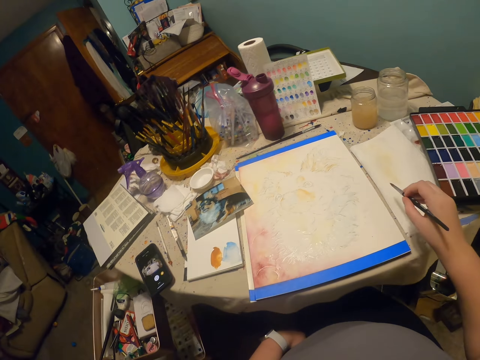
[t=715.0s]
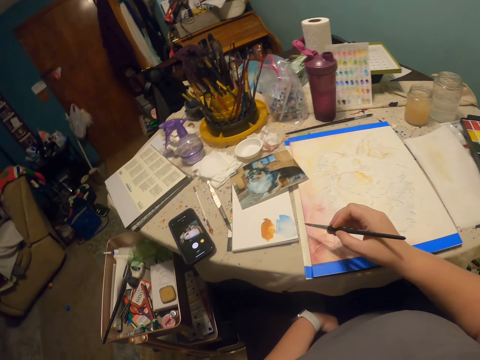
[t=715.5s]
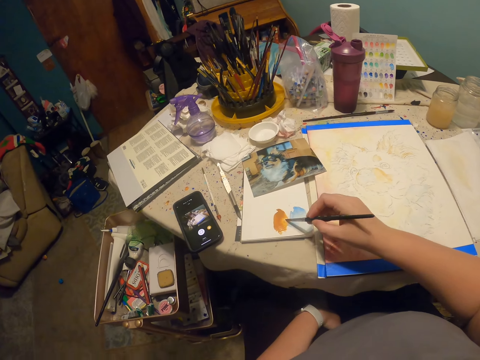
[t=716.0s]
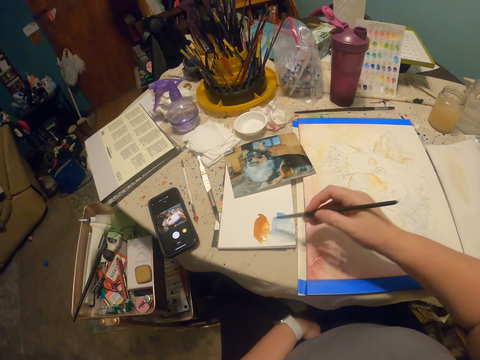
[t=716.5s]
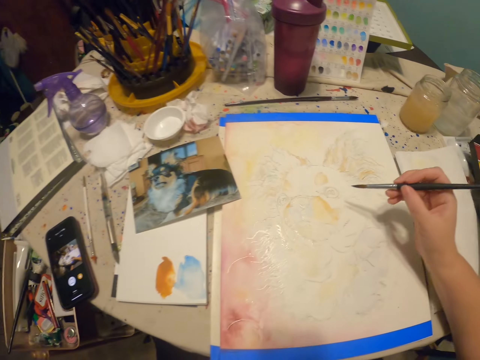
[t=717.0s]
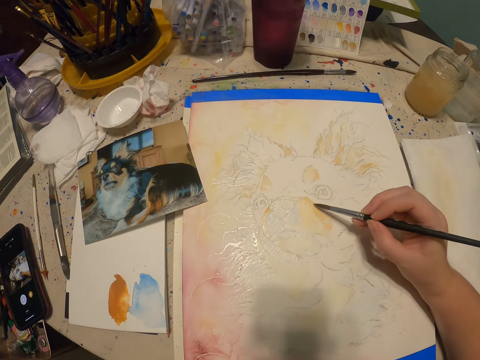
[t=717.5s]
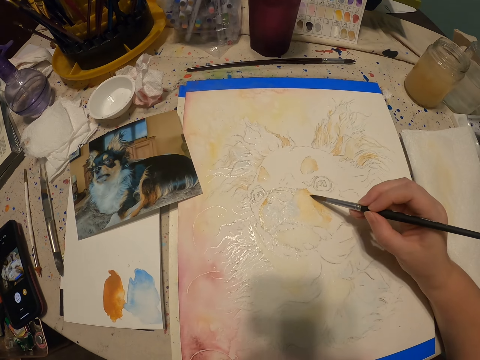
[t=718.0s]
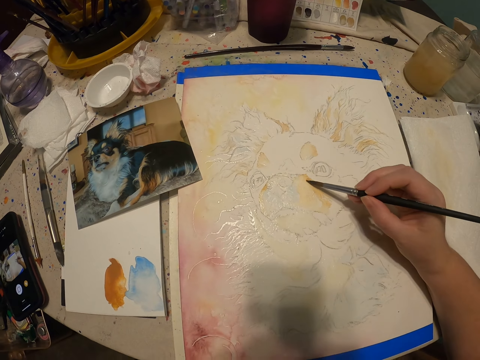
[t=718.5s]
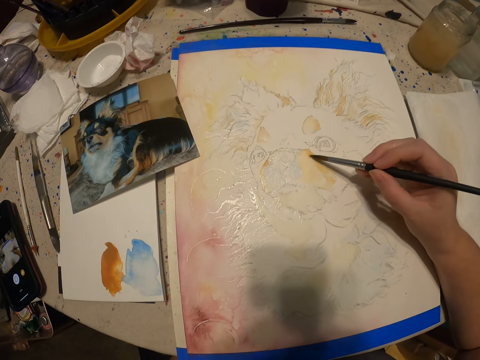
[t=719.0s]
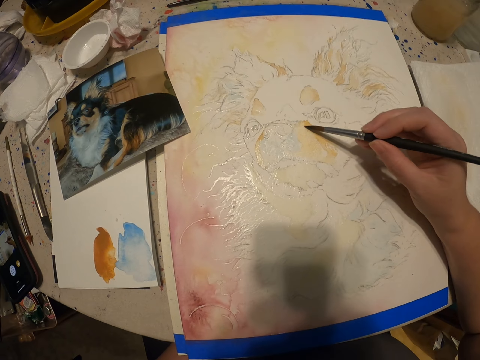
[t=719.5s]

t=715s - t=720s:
The camera wearer scrapes off excess paint from the brush. They pick a paint. They paint a drawing.

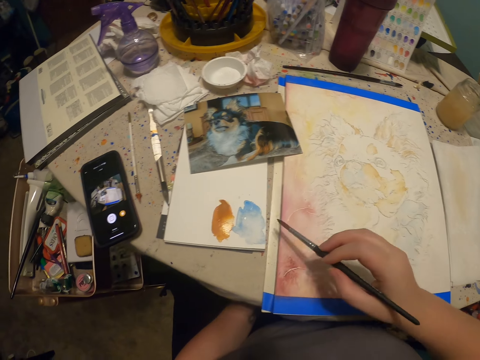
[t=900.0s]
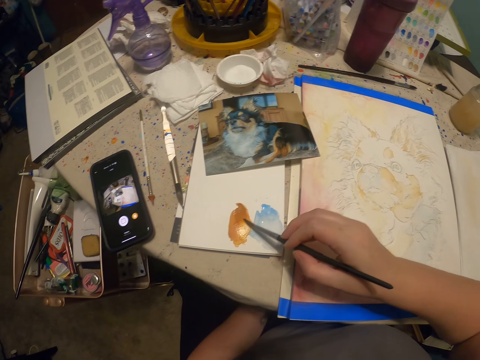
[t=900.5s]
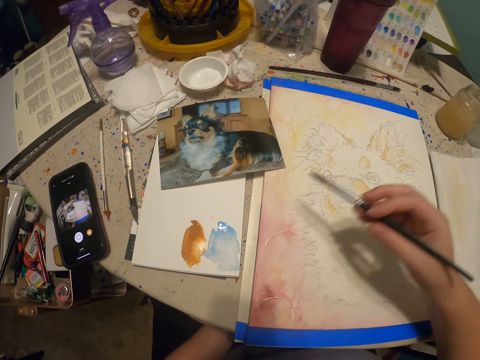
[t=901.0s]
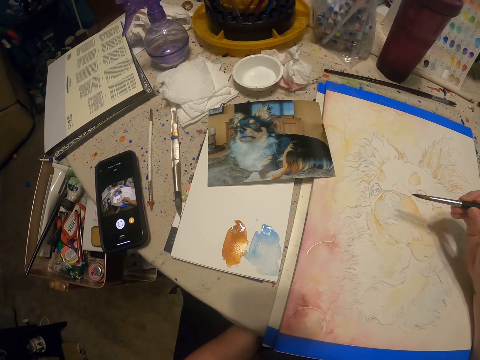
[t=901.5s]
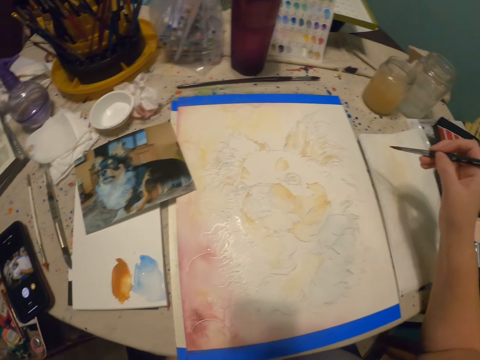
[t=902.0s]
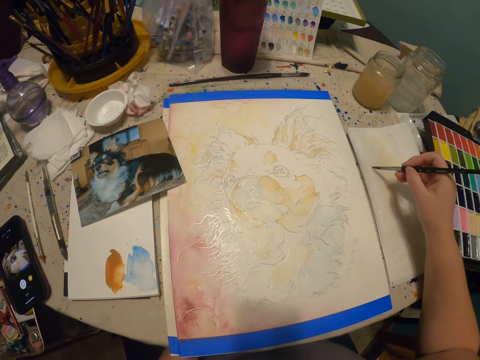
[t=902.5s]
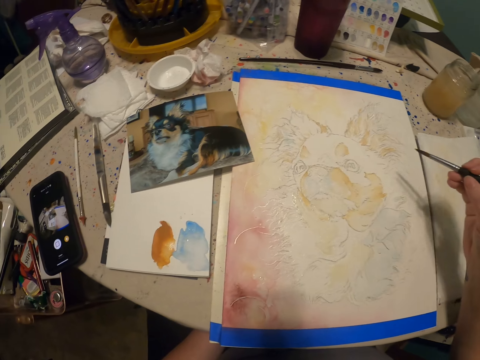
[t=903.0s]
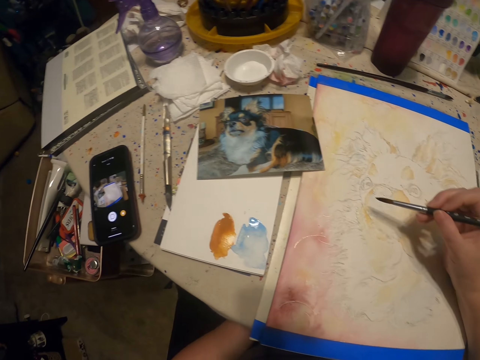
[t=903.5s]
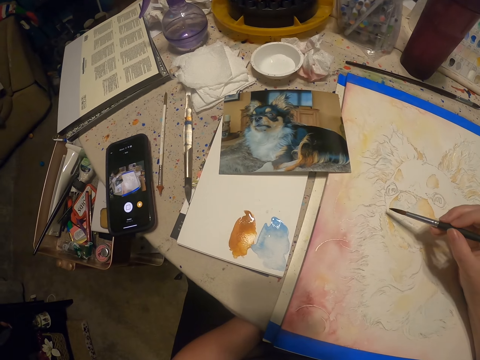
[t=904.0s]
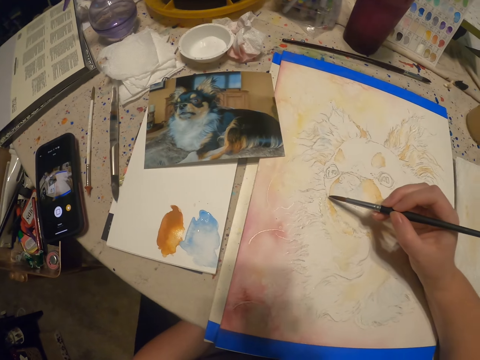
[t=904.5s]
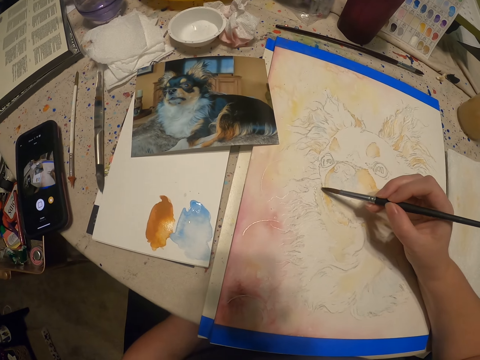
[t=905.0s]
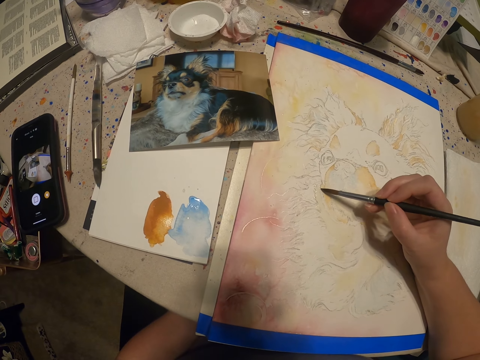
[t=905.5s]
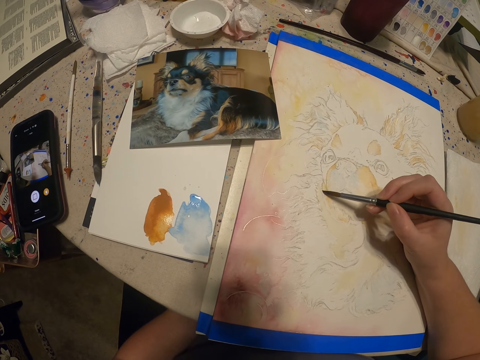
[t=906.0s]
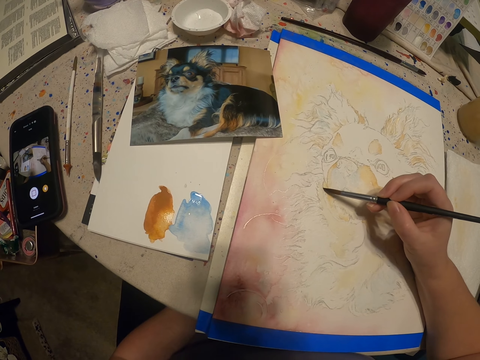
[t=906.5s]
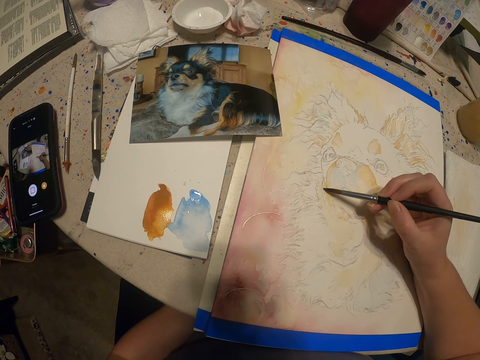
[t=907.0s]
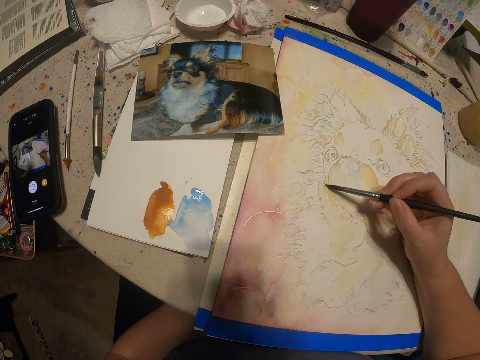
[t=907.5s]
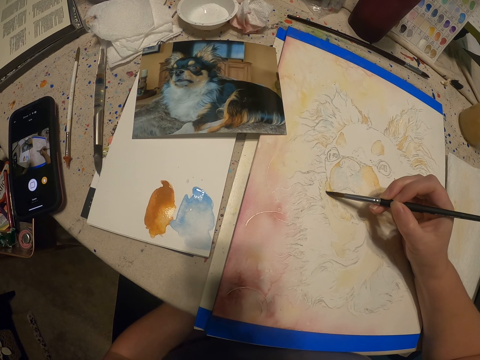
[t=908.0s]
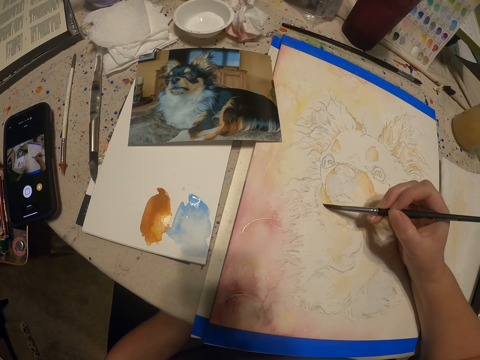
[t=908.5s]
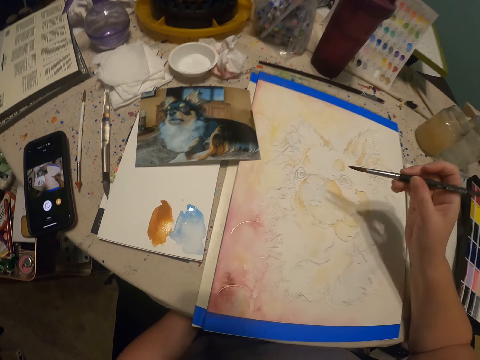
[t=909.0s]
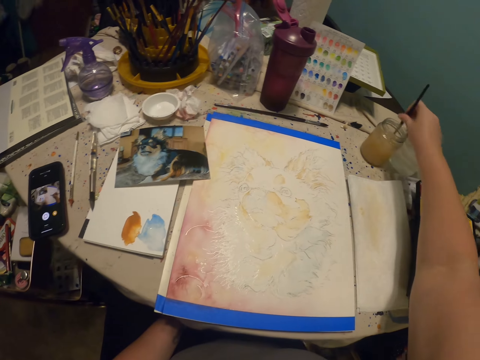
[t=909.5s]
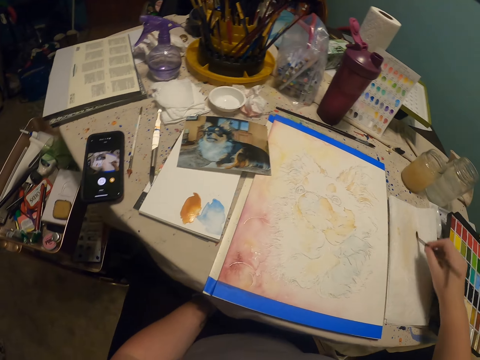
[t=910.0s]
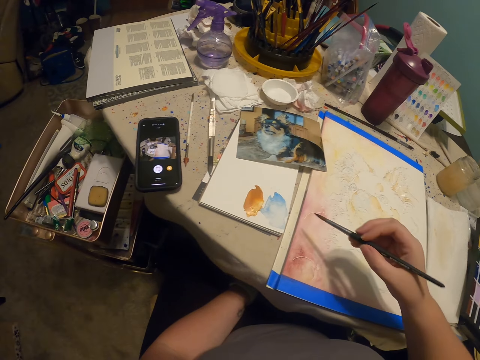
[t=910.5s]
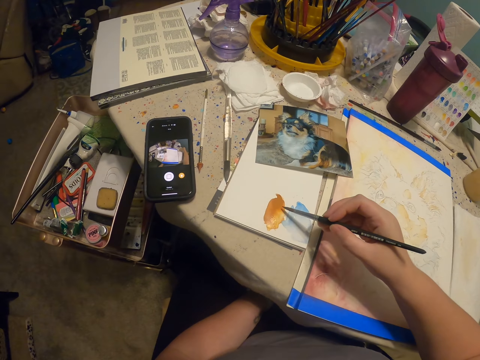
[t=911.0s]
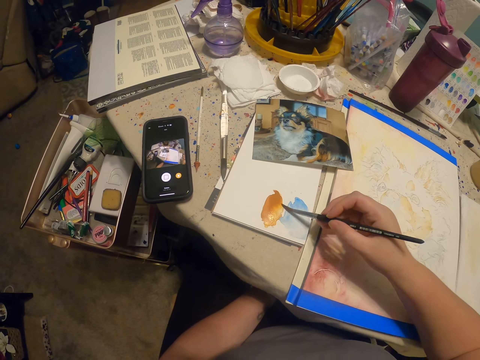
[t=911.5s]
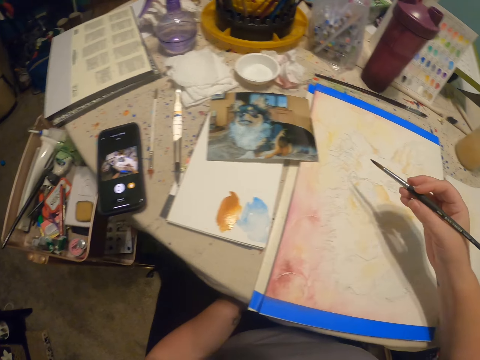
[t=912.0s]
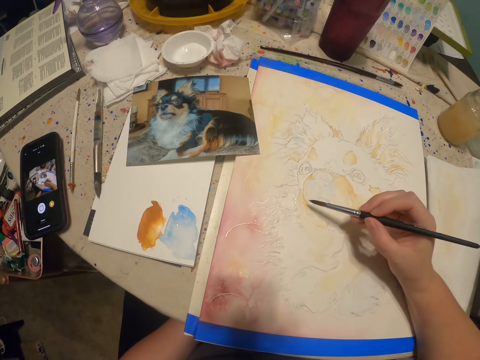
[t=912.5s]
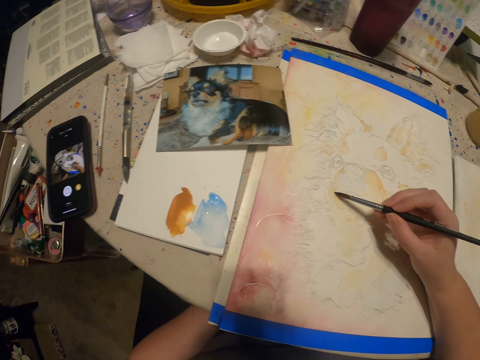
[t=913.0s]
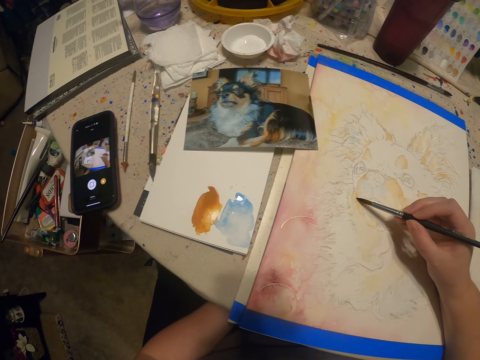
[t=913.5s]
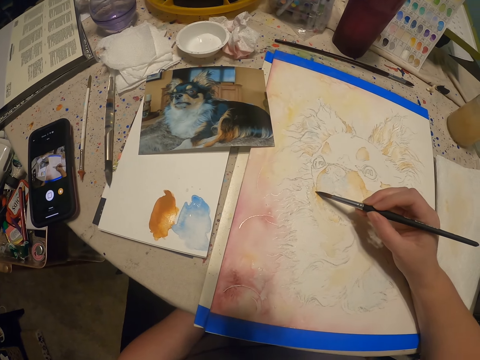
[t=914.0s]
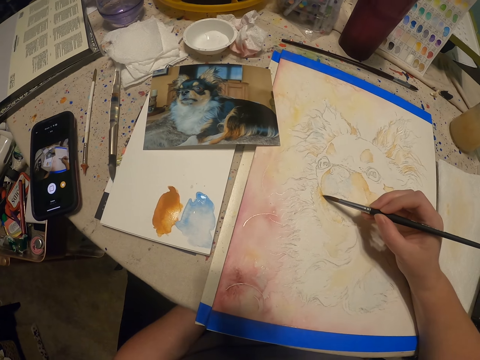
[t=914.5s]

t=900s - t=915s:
The camera wearer picks the paint. They scrape off excess paint from the brush. They paint a drawing. They dip the brush into something. They scrape off something excess from the brush. They pick the paint. They paint the drawing.

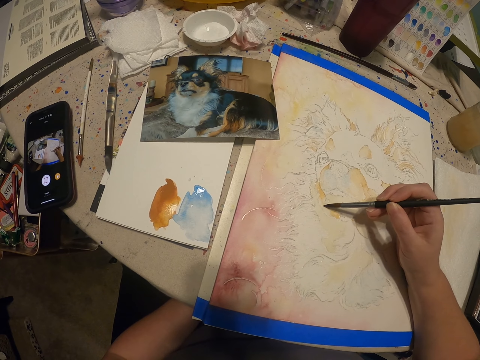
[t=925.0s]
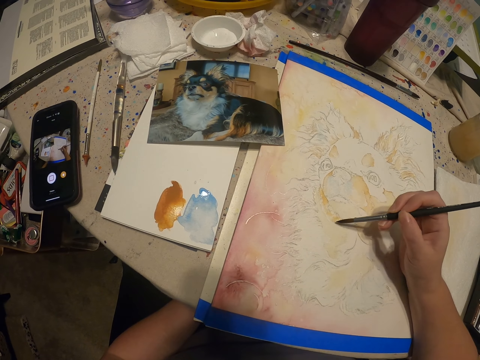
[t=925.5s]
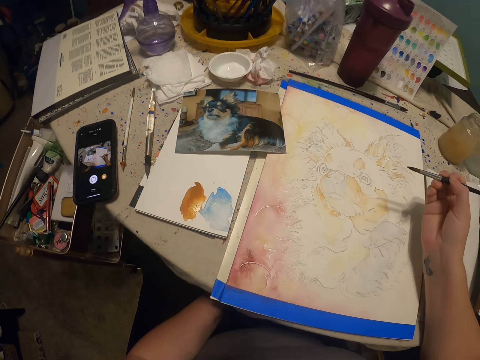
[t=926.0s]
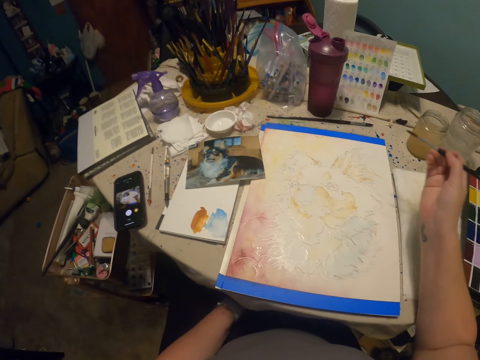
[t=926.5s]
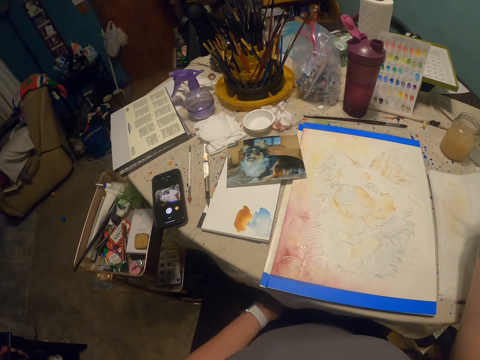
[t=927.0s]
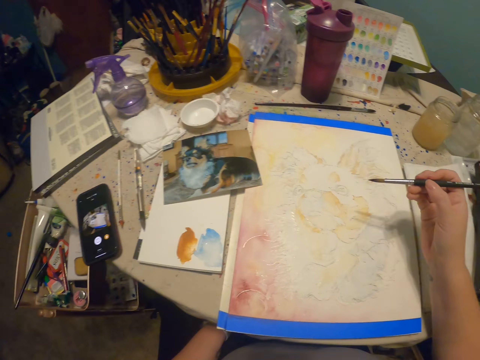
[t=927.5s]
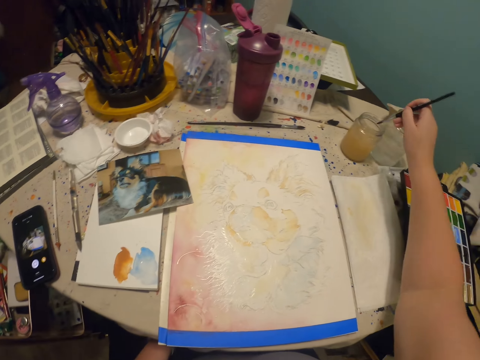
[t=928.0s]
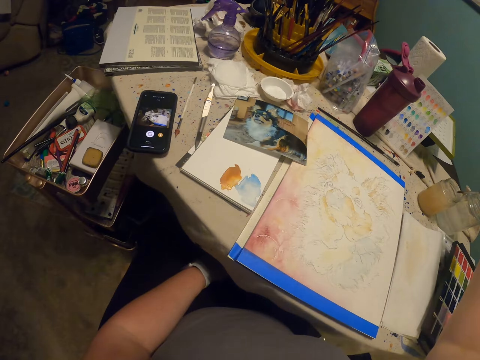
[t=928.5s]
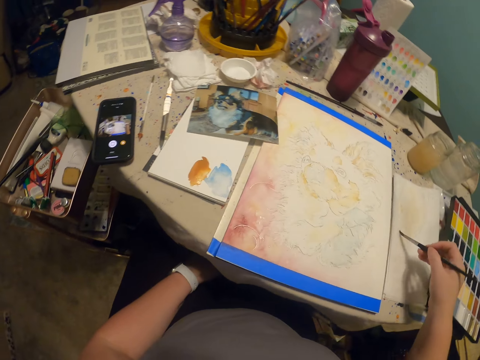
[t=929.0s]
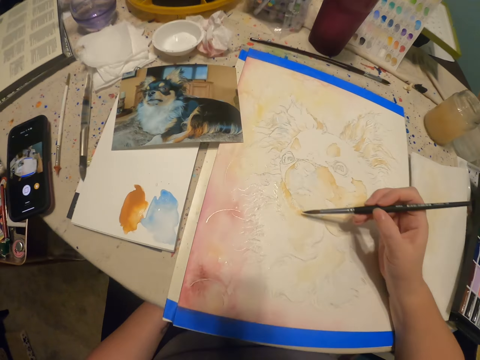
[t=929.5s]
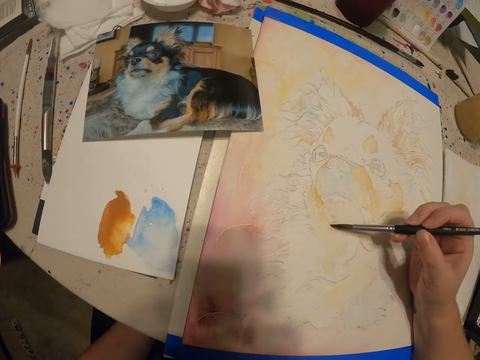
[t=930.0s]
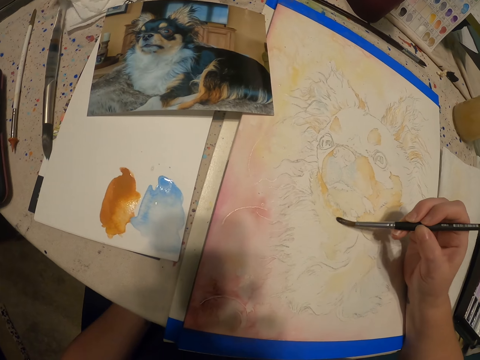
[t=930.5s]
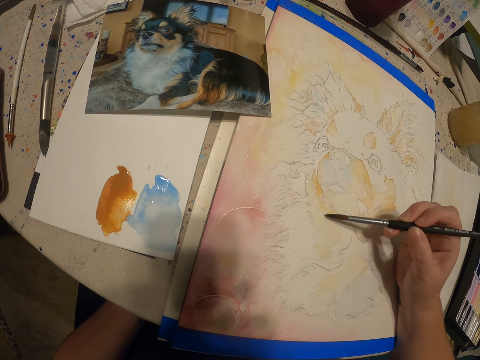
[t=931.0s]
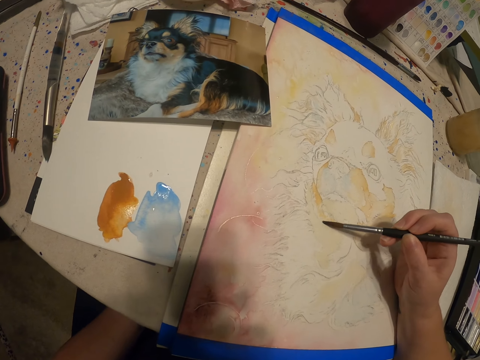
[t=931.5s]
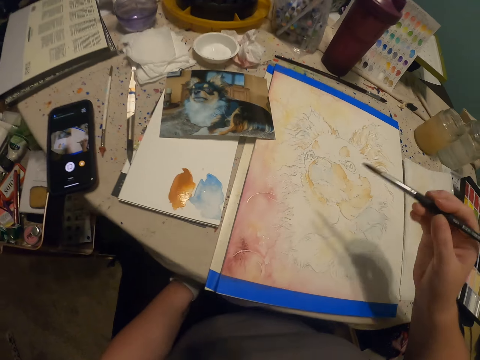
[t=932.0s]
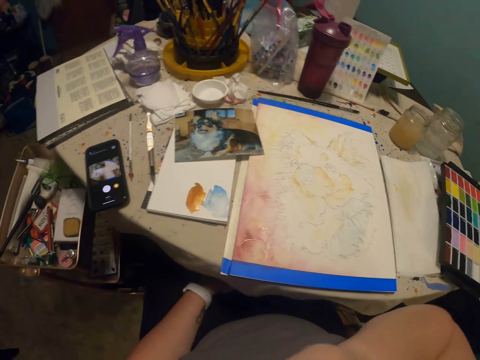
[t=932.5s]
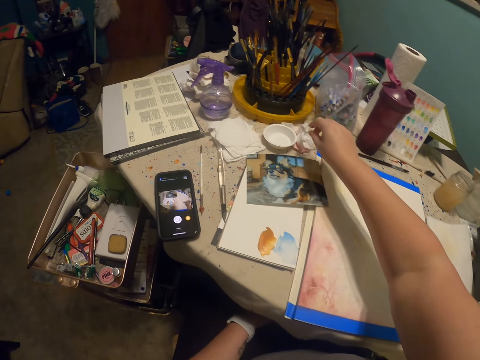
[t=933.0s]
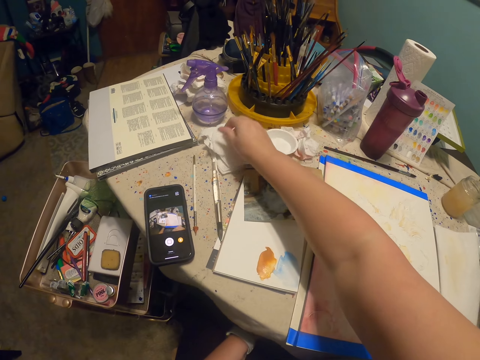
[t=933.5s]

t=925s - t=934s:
The camera wearer dips the brush into something. They scrape off something excess from the brush. They paint a drawing. They do something. They put a drawing pen to something.
